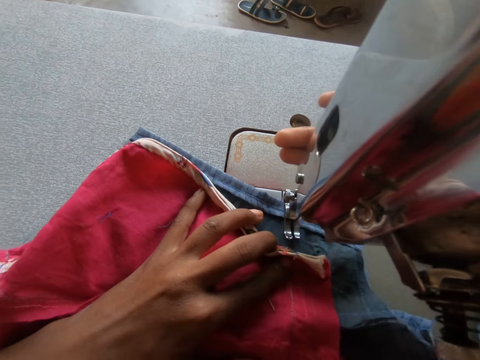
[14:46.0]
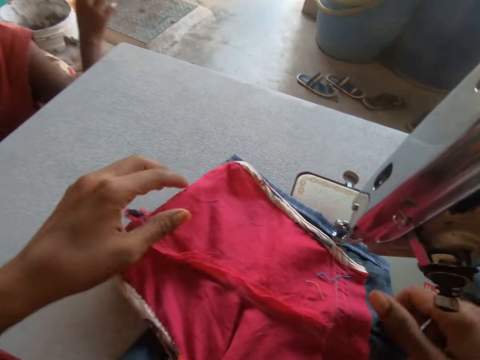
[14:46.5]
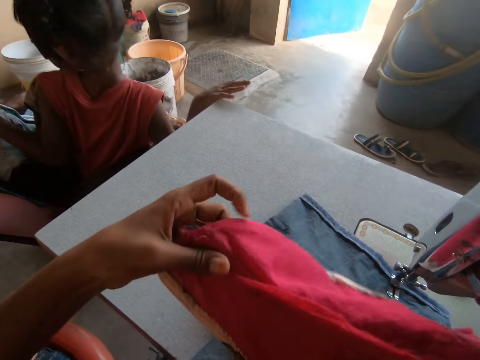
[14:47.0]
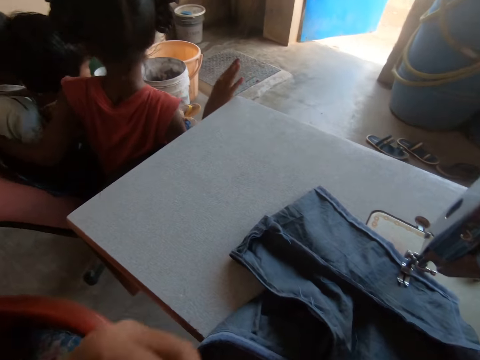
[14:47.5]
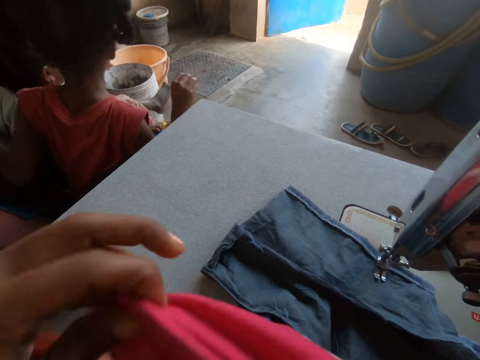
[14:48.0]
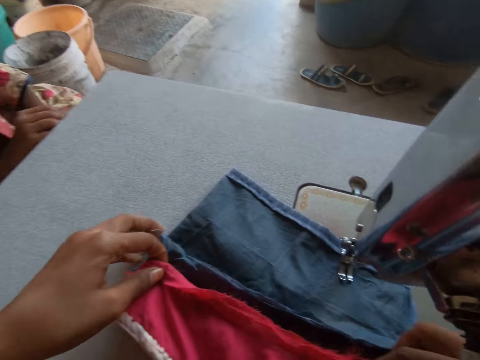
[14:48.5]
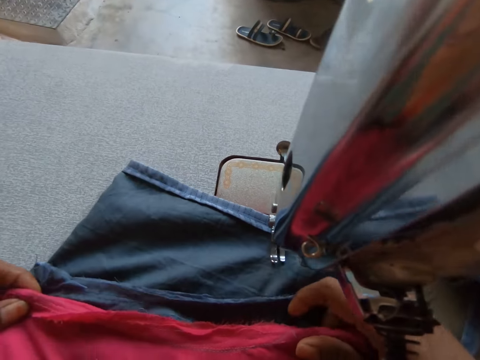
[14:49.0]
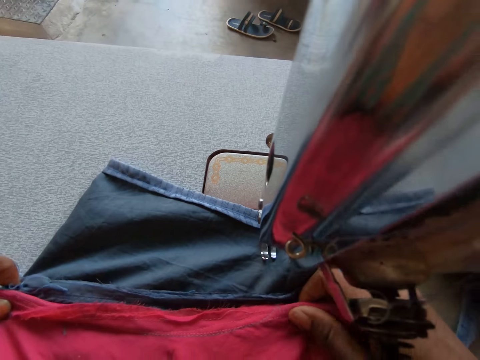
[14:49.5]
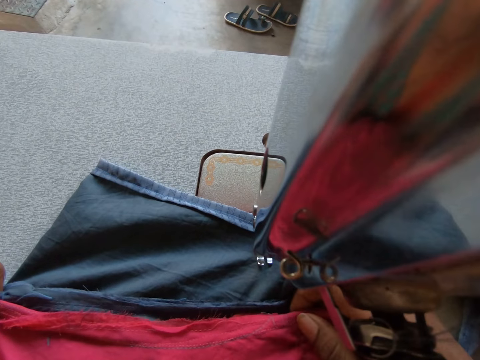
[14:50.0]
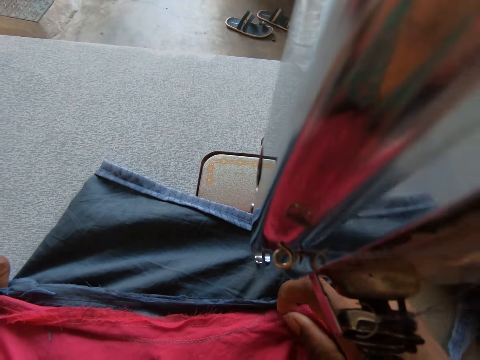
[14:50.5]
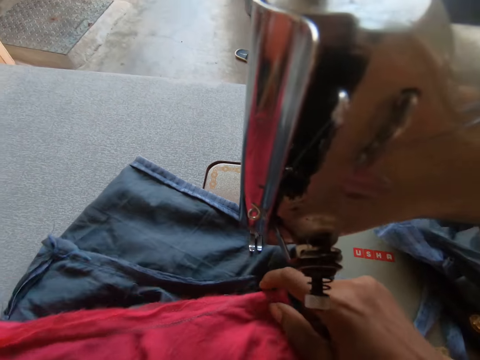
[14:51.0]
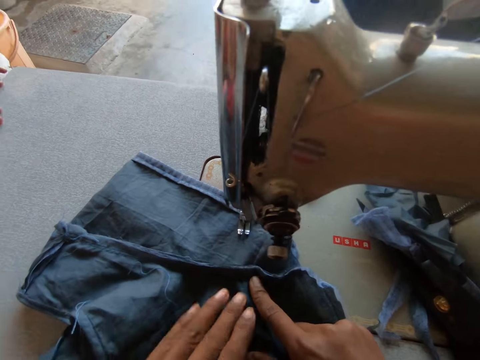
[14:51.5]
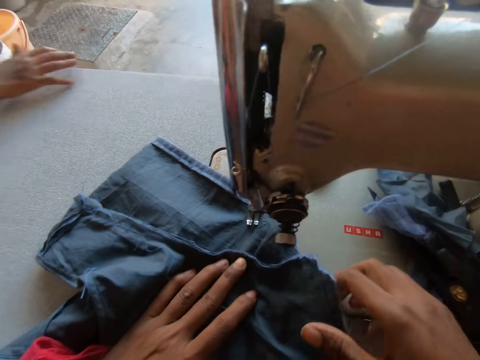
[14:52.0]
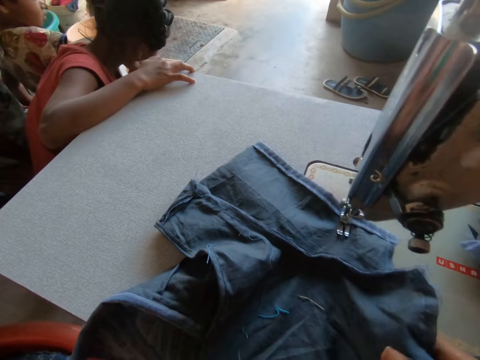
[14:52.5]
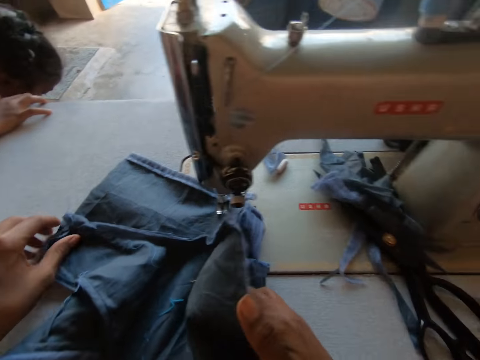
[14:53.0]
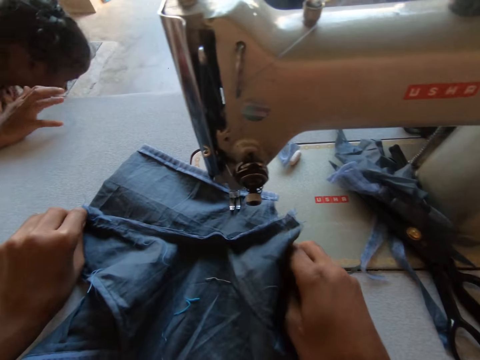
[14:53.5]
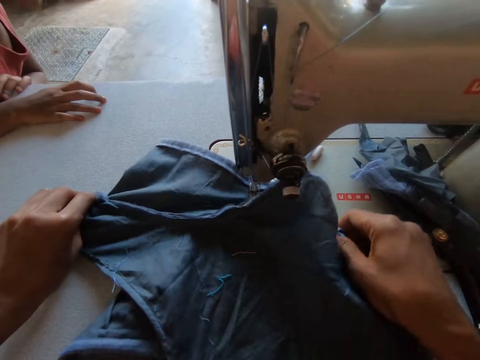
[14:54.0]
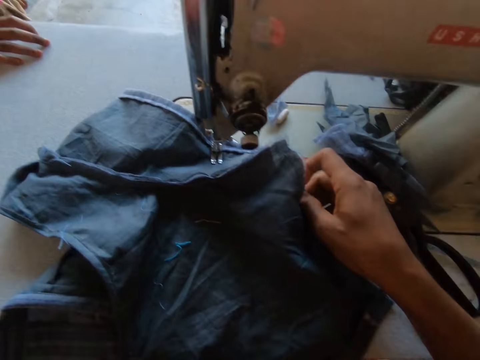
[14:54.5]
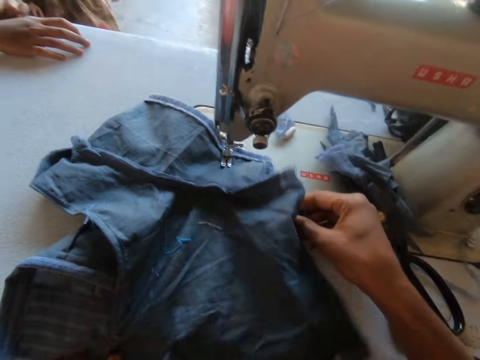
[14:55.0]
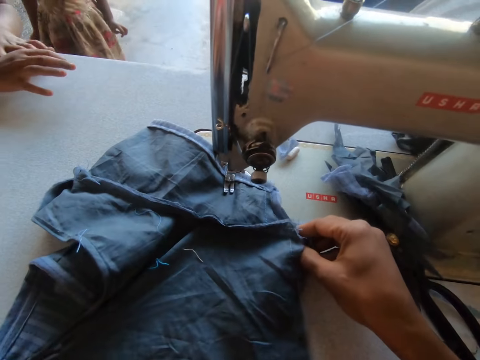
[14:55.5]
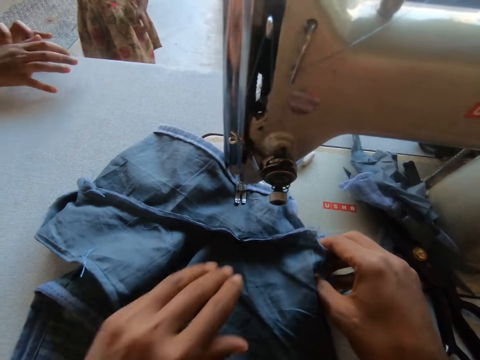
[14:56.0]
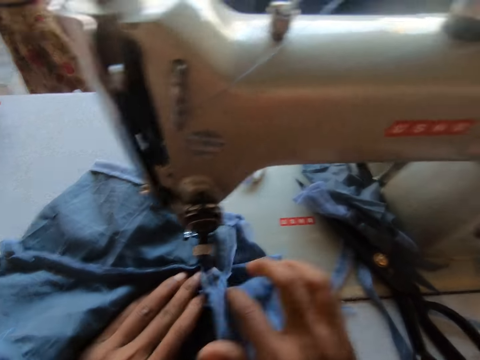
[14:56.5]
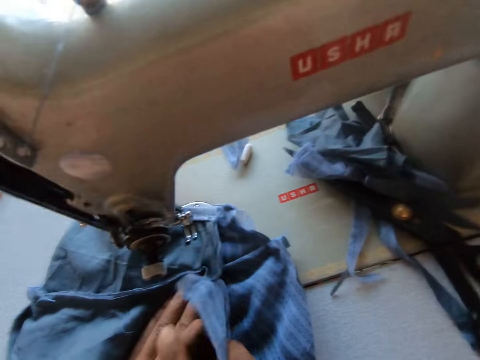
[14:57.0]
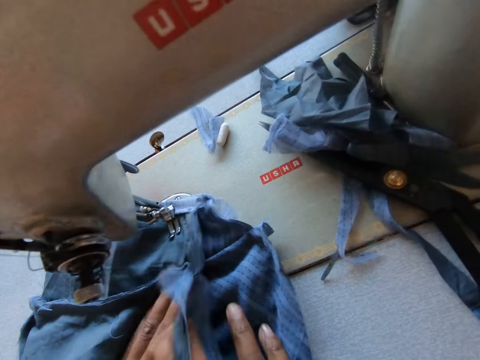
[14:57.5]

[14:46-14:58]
The camera wearer picks up the cloth from the sewing machine with both hands. She stretches the cloth edge. She drops the cloth on the sewing machine with both hands. She aligns the cloth edges on the machine table. She drops a cloth on her laps. She positions the cloth left on the sewing machine table. She adjusts the cloth on the sewing machine with both hands.

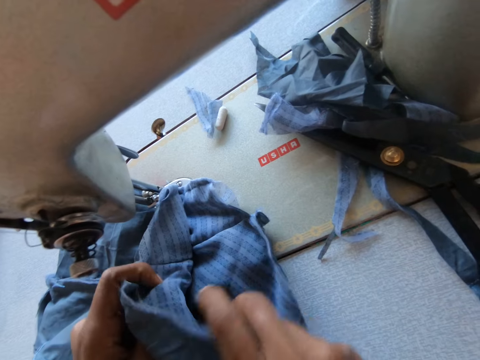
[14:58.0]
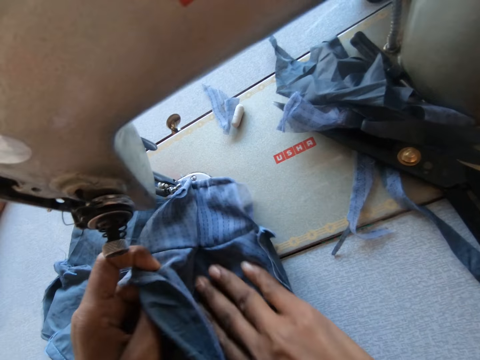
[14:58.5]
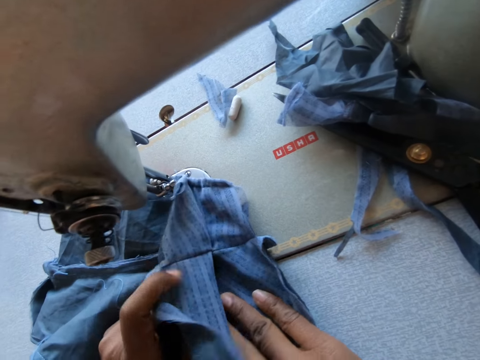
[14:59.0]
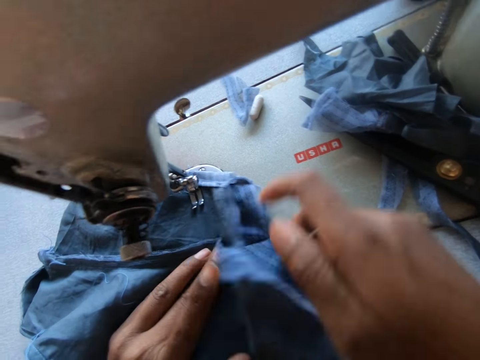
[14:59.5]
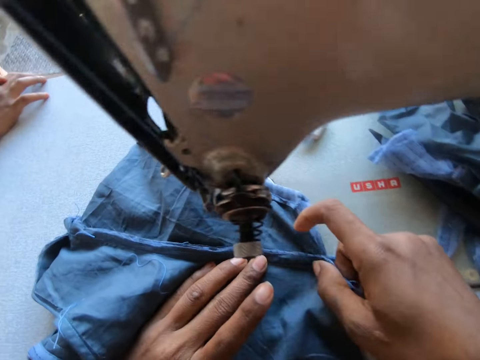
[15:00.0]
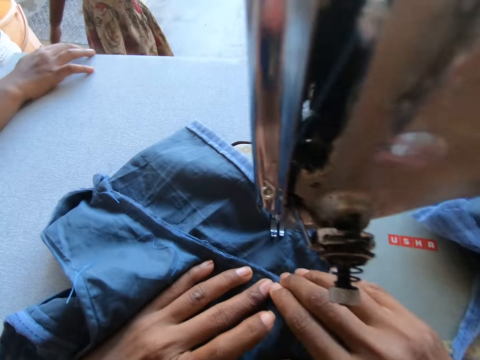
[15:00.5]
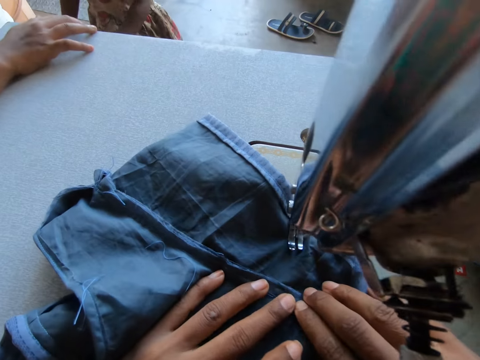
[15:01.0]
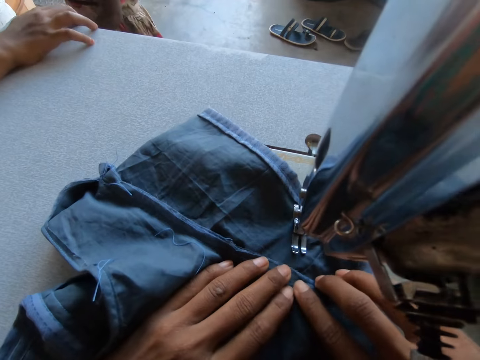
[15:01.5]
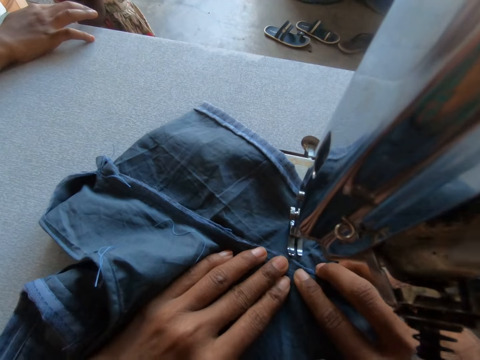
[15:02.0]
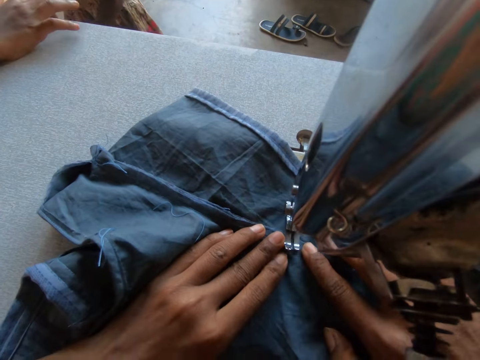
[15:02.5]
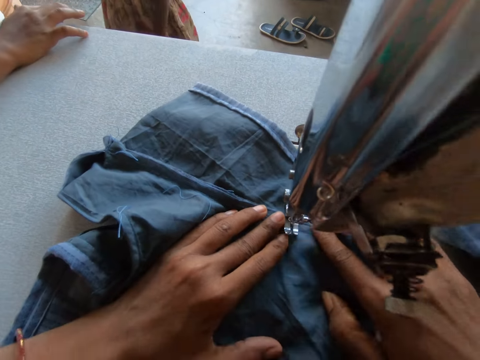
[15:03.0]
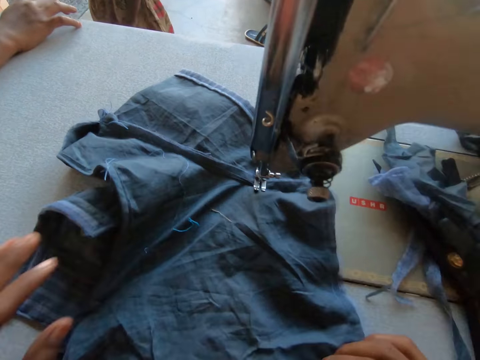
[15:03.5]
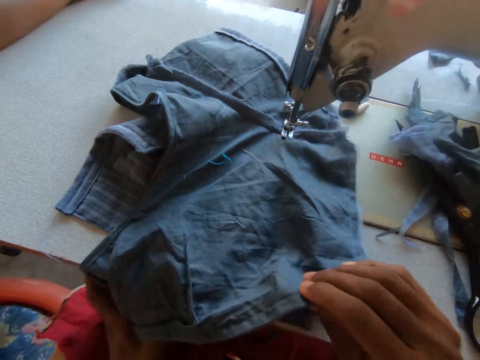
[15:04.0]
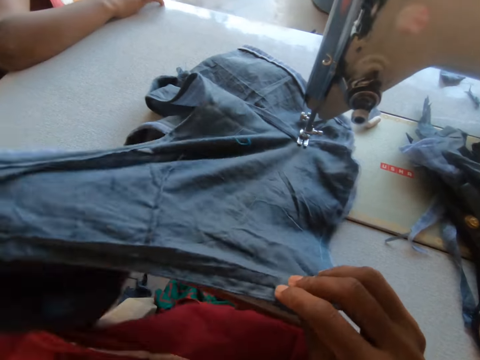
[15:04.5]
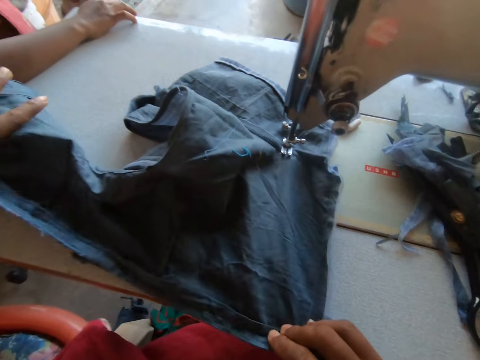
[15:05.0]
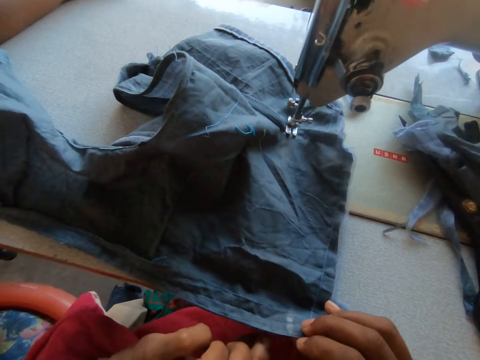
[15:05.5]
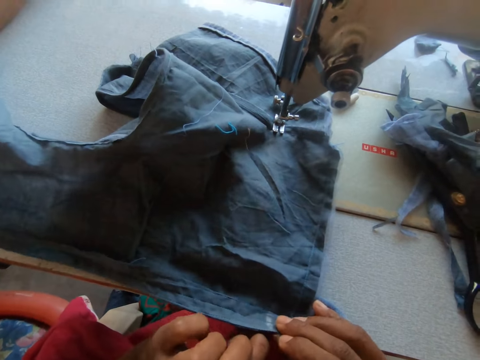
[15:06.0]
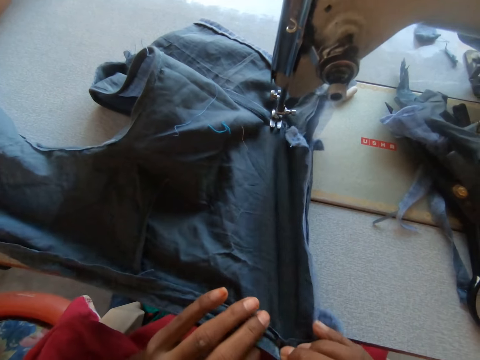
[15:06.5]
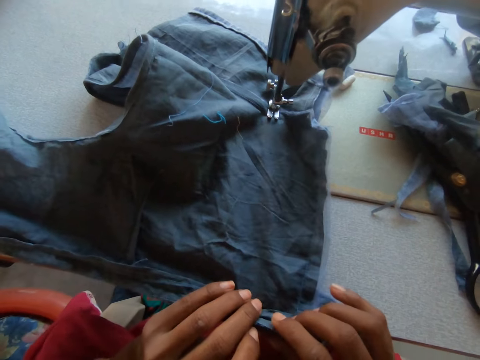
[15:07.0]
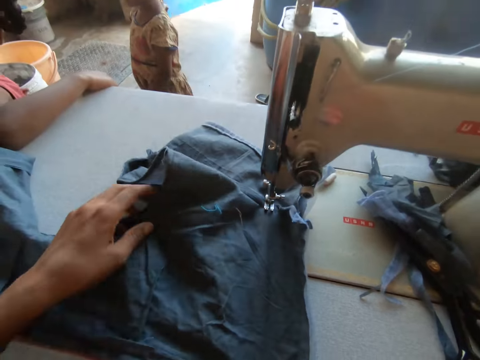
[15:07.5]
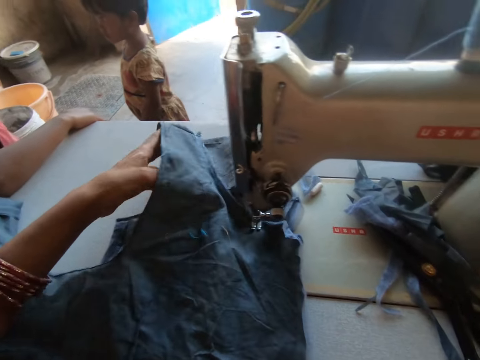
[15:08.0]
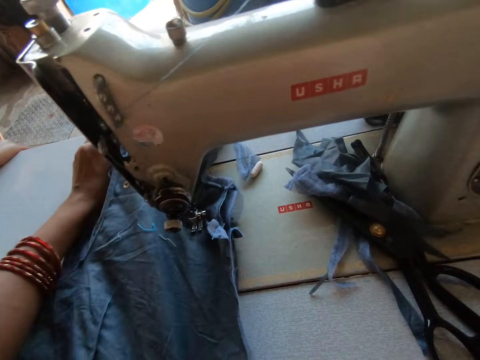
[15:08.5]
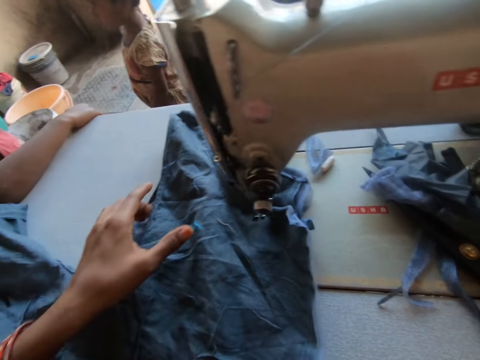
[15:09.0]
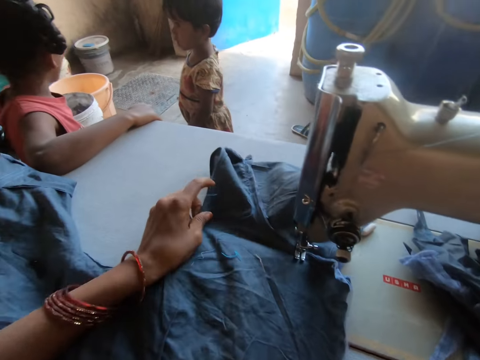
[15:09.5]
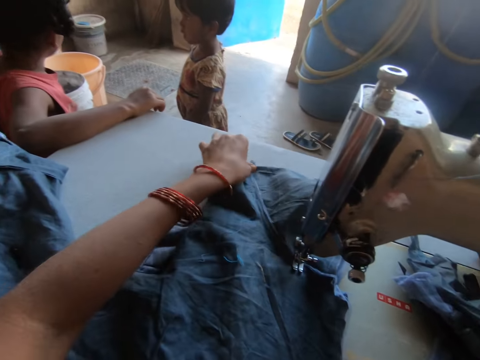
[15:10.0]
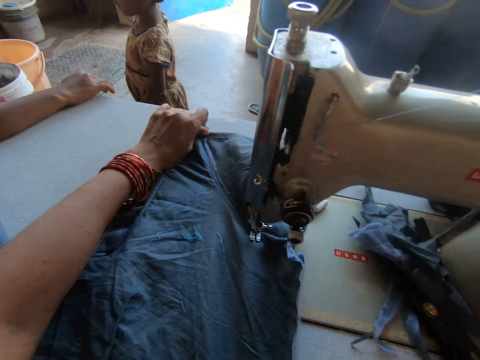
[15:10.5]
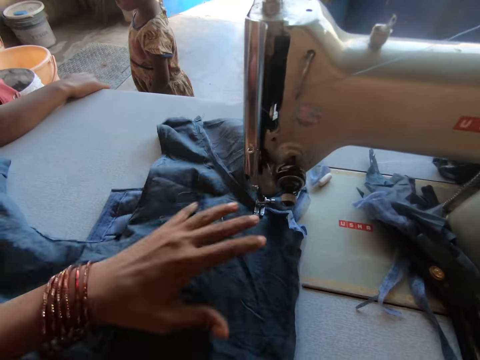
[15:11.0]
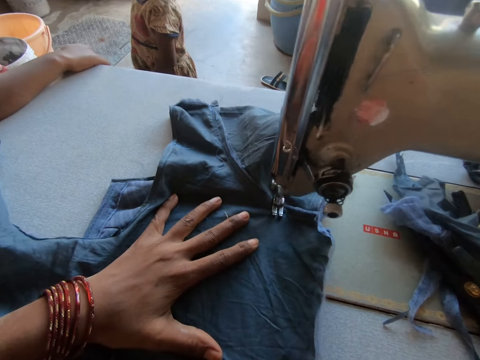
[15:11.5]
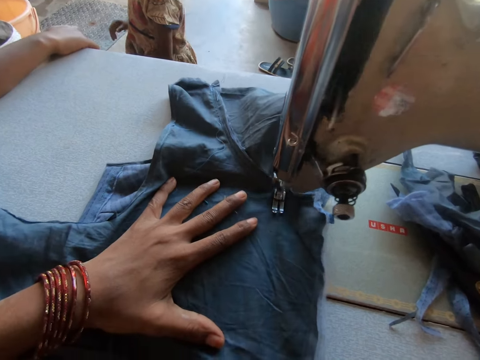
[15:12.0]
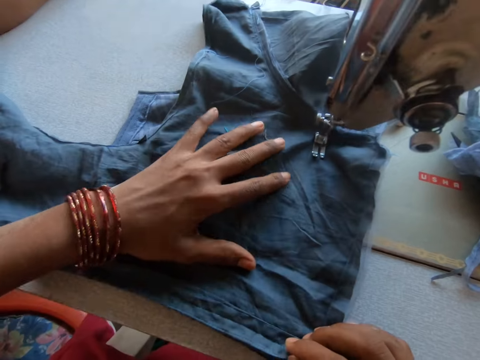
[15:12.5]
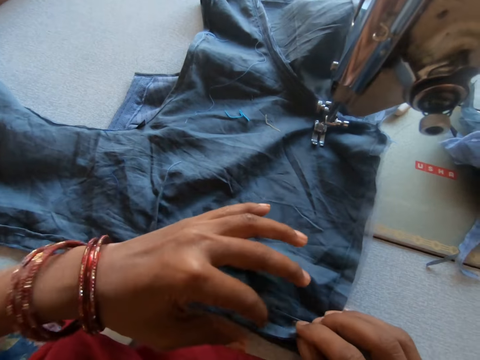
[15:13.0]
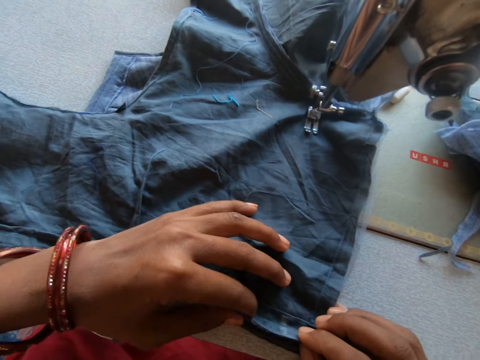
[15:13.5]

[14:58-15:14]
The camera wearer sews the cloth with the sewing machine. They adjust the cloth on the sewing machine with both hands. They sew the cloth with the sewing machine.
